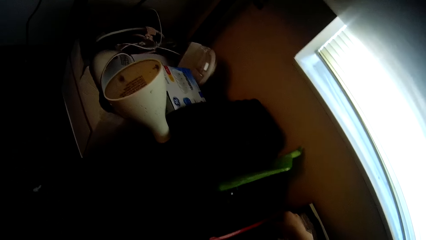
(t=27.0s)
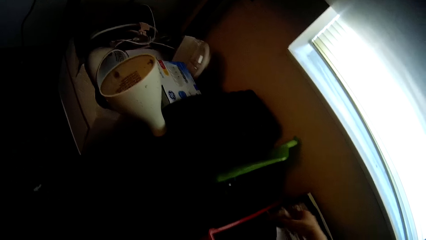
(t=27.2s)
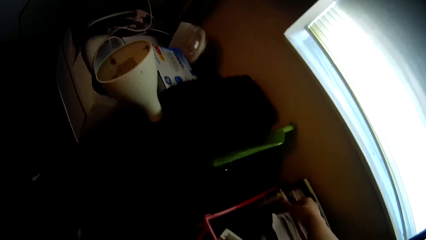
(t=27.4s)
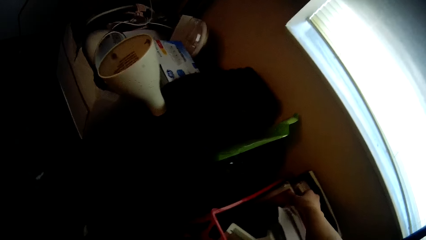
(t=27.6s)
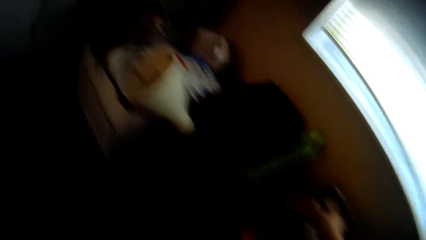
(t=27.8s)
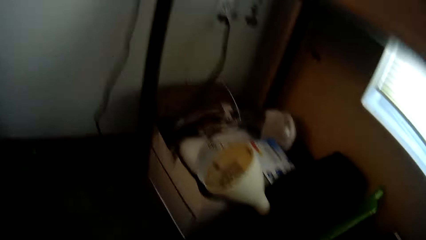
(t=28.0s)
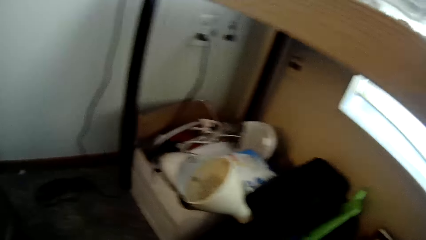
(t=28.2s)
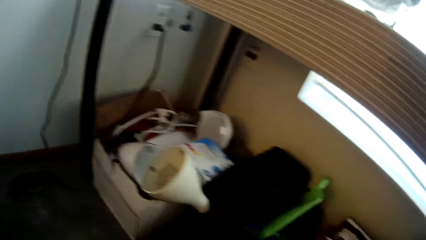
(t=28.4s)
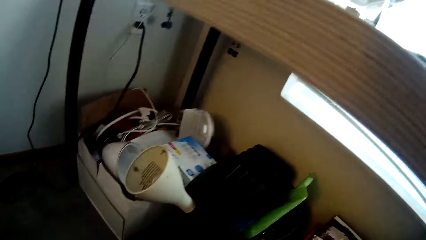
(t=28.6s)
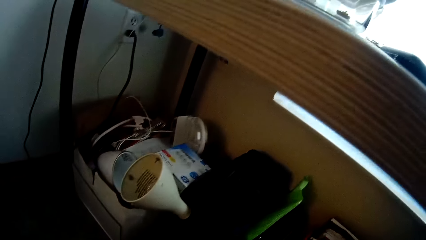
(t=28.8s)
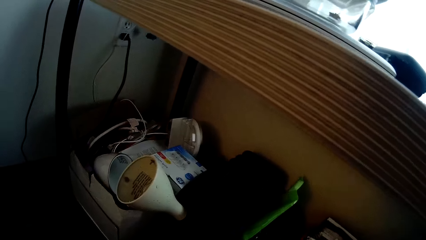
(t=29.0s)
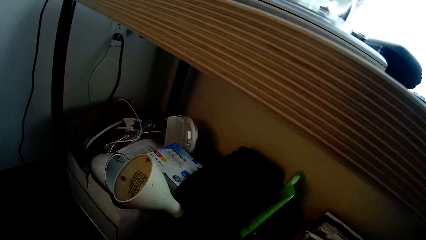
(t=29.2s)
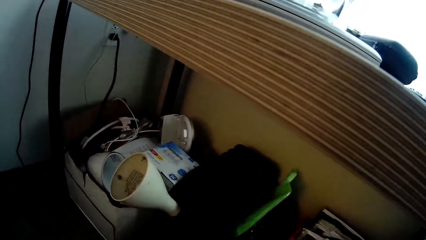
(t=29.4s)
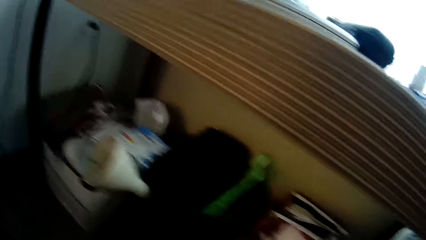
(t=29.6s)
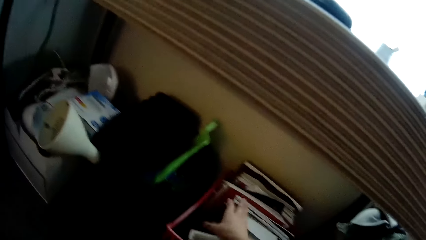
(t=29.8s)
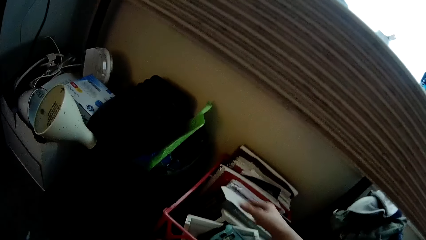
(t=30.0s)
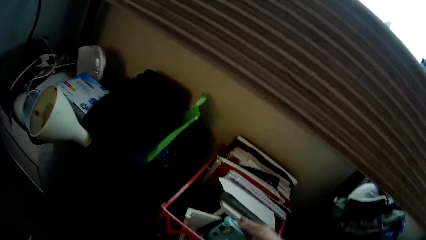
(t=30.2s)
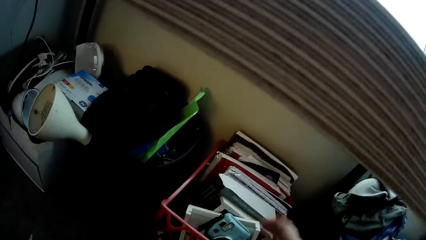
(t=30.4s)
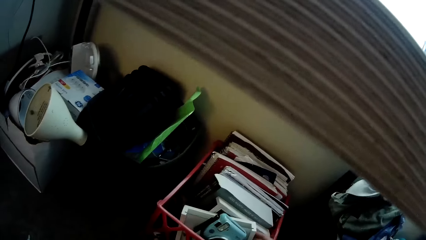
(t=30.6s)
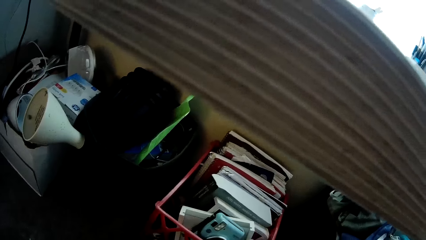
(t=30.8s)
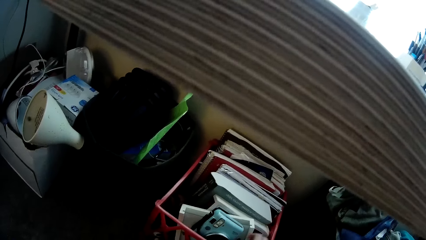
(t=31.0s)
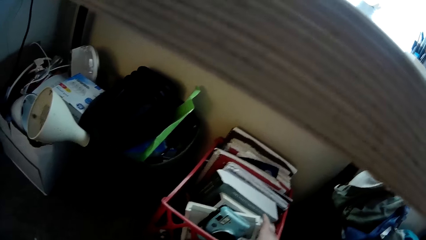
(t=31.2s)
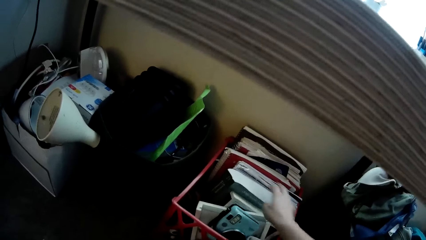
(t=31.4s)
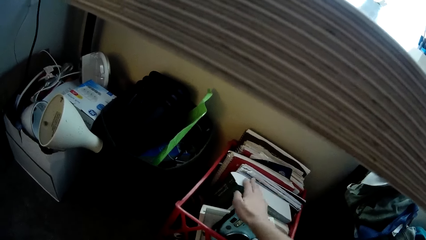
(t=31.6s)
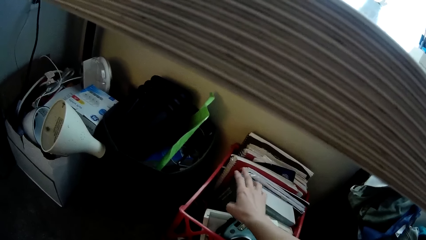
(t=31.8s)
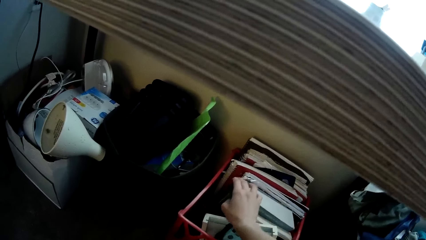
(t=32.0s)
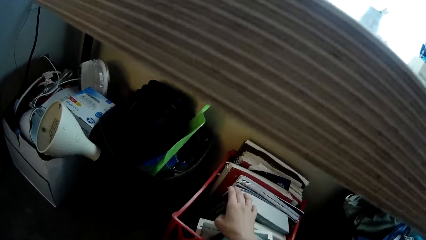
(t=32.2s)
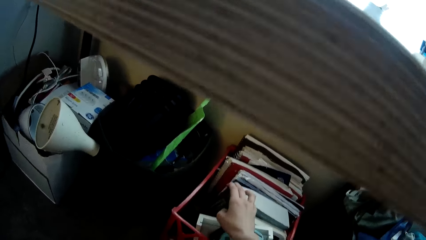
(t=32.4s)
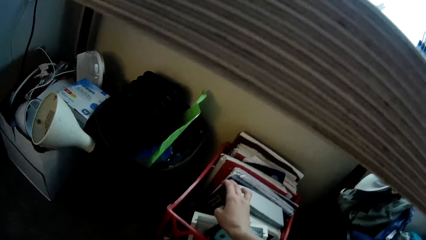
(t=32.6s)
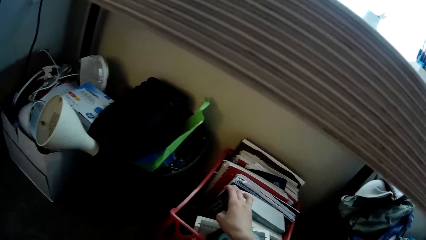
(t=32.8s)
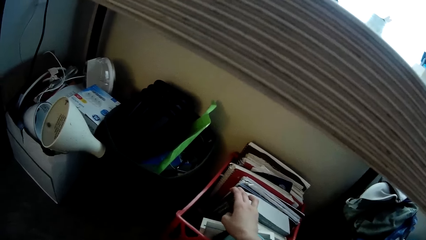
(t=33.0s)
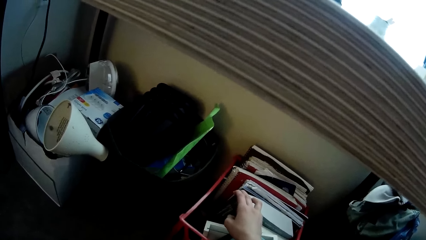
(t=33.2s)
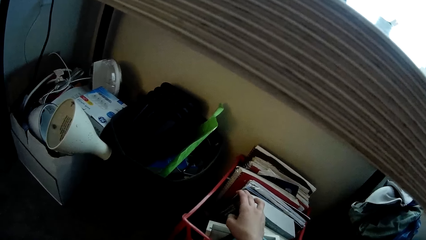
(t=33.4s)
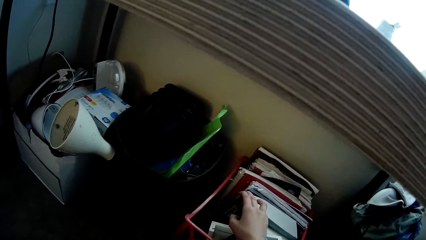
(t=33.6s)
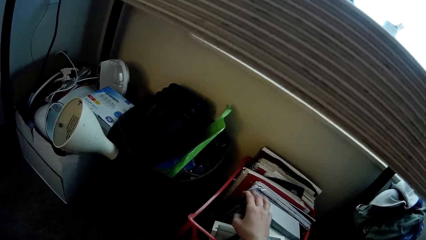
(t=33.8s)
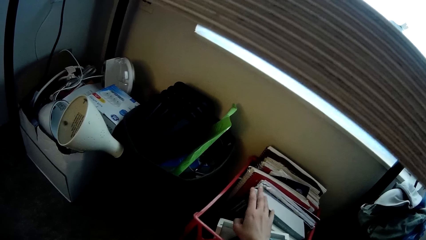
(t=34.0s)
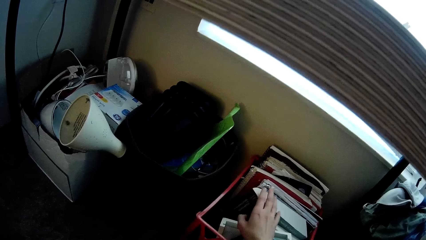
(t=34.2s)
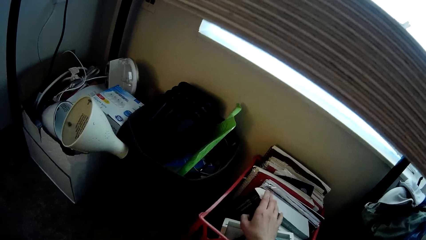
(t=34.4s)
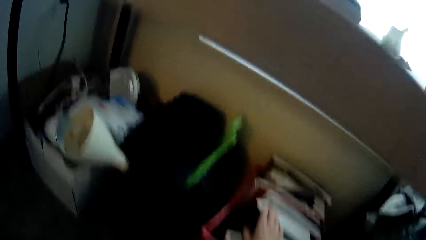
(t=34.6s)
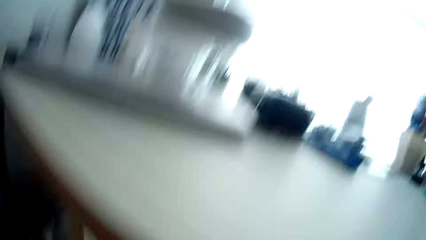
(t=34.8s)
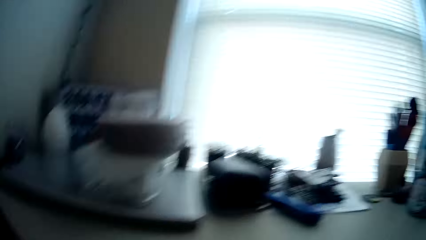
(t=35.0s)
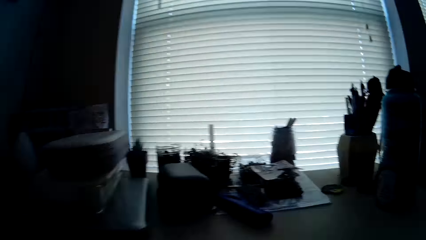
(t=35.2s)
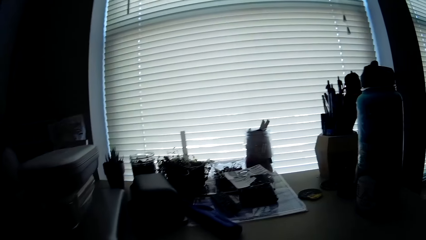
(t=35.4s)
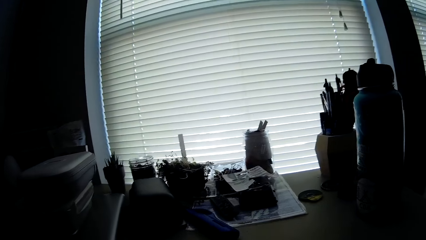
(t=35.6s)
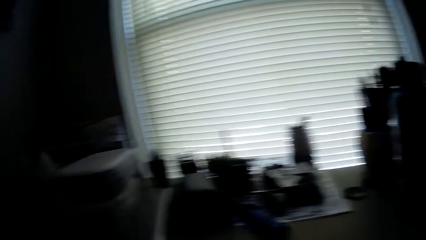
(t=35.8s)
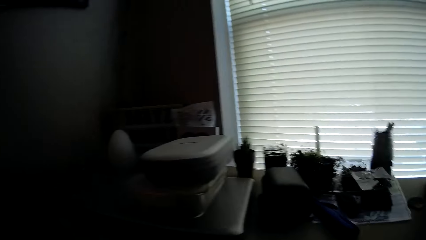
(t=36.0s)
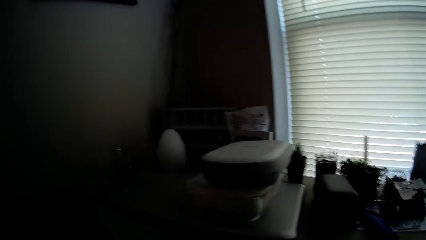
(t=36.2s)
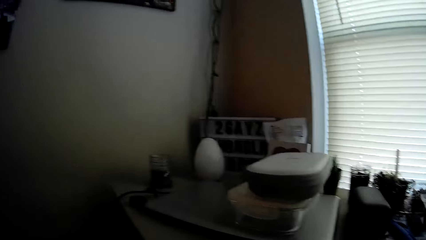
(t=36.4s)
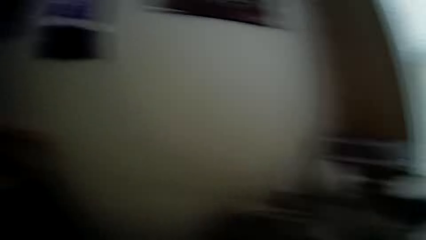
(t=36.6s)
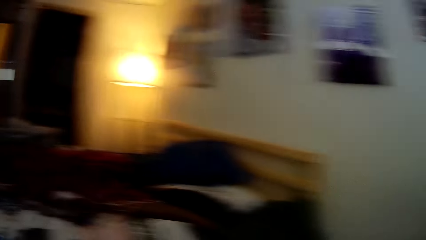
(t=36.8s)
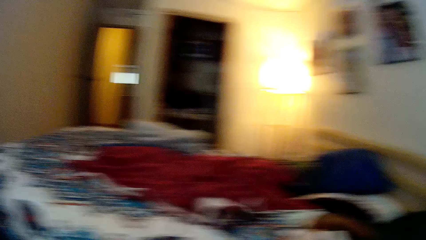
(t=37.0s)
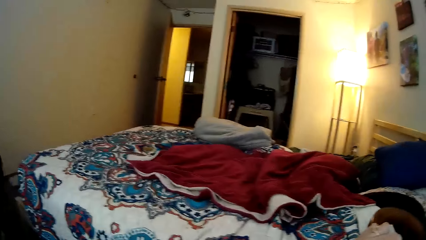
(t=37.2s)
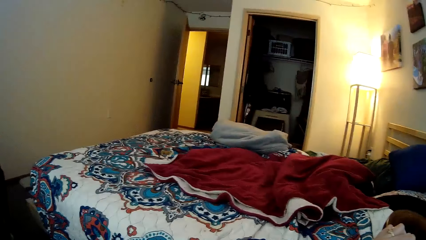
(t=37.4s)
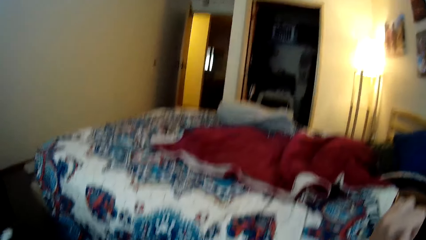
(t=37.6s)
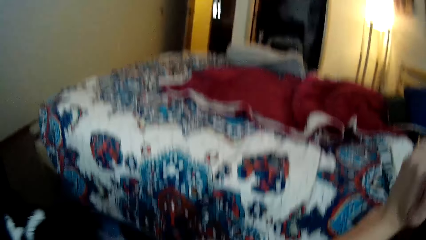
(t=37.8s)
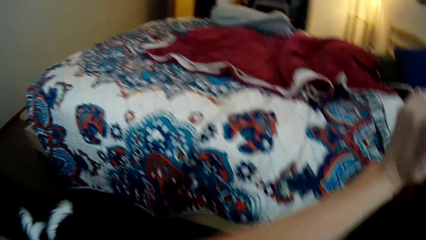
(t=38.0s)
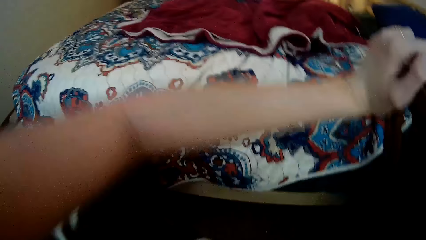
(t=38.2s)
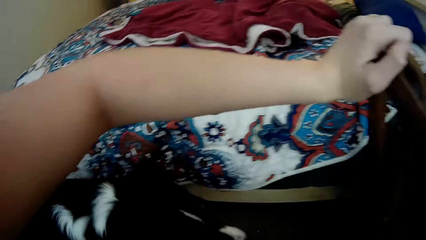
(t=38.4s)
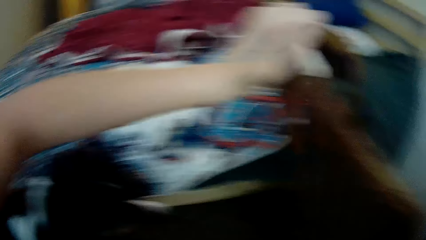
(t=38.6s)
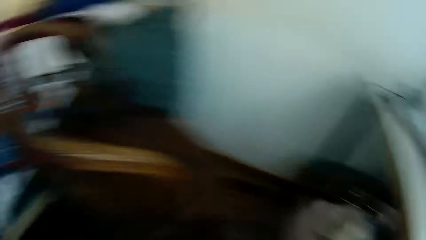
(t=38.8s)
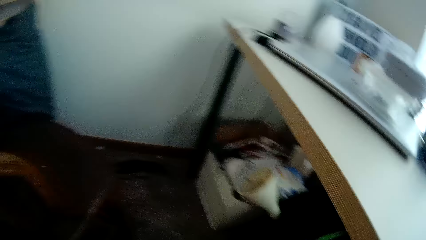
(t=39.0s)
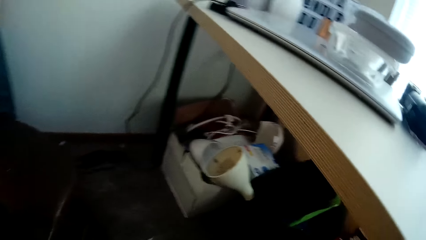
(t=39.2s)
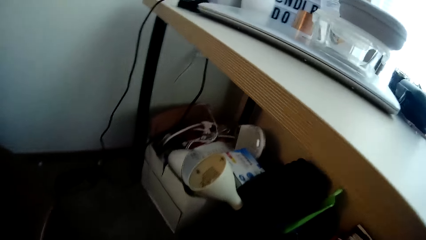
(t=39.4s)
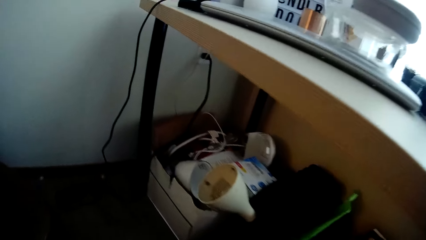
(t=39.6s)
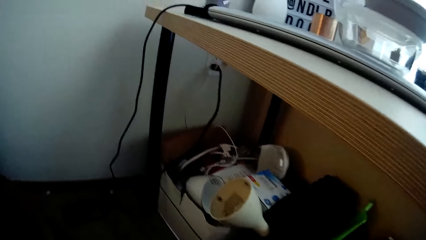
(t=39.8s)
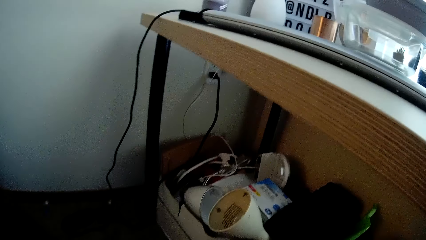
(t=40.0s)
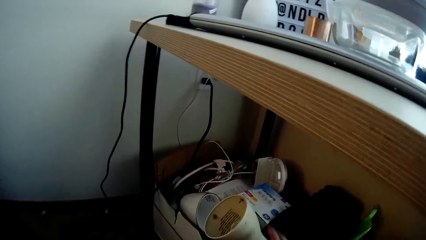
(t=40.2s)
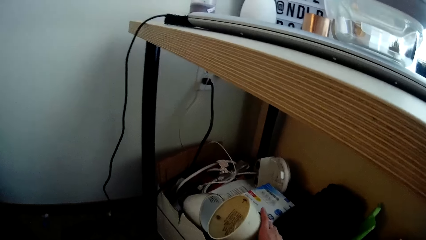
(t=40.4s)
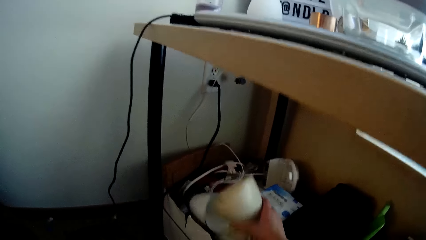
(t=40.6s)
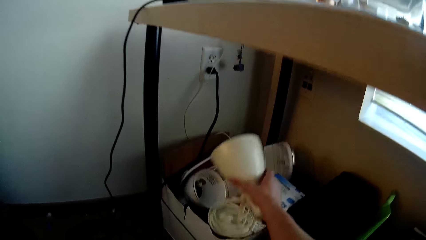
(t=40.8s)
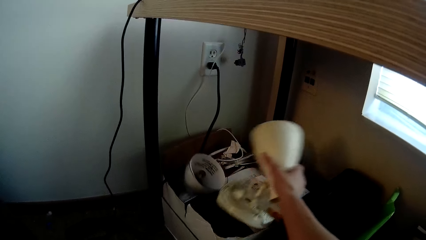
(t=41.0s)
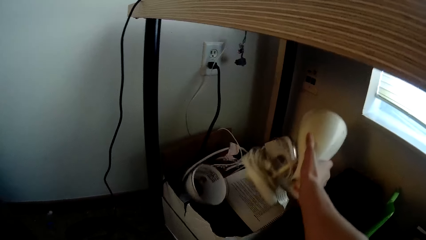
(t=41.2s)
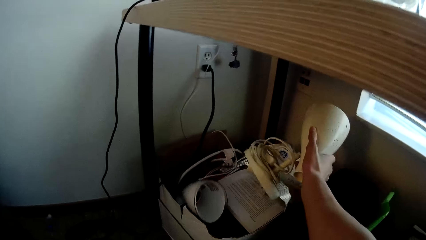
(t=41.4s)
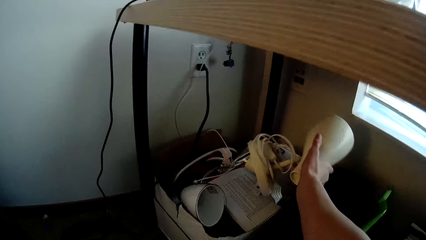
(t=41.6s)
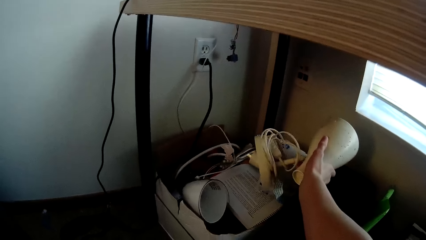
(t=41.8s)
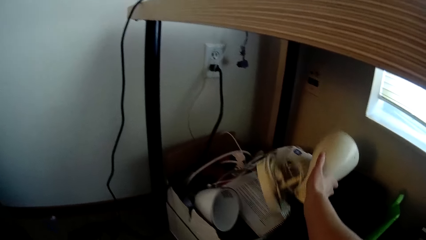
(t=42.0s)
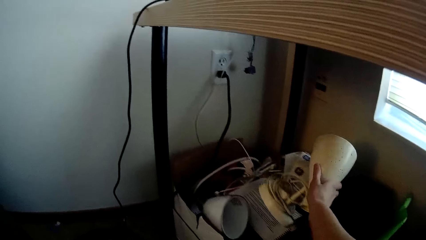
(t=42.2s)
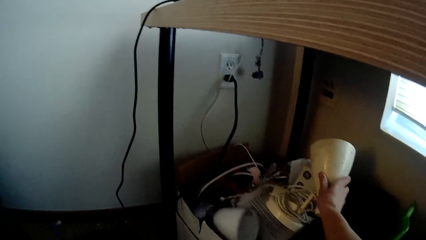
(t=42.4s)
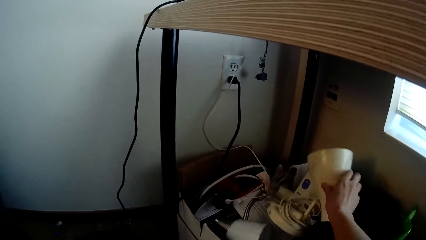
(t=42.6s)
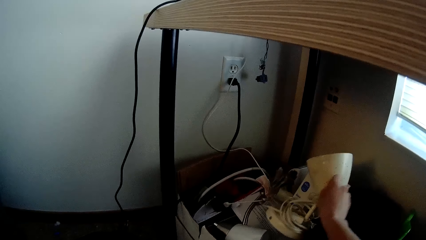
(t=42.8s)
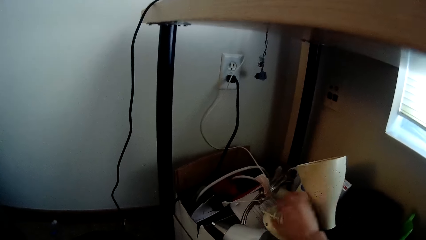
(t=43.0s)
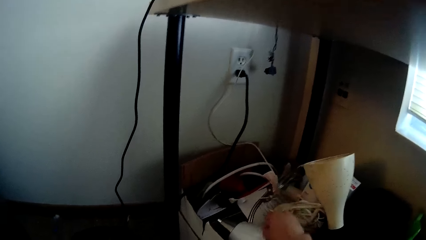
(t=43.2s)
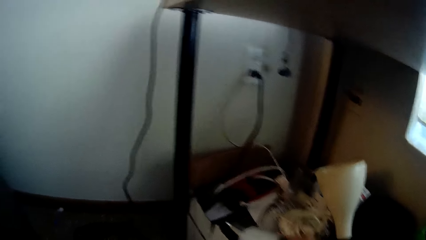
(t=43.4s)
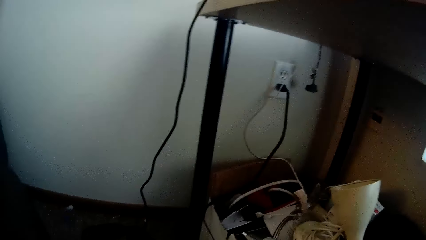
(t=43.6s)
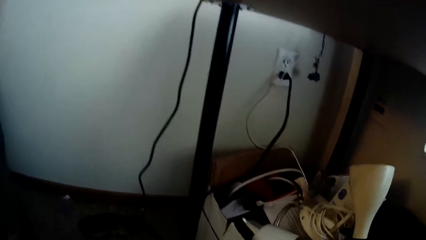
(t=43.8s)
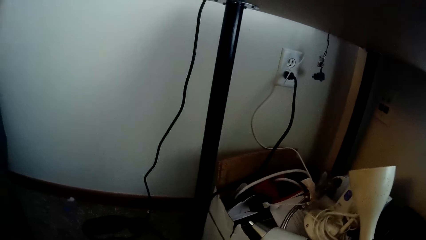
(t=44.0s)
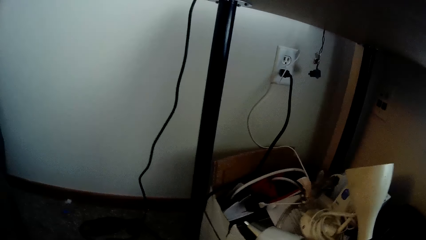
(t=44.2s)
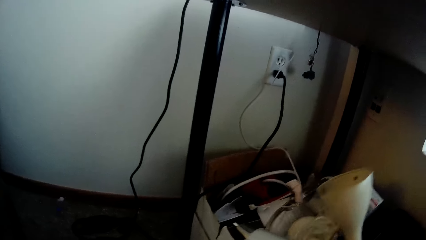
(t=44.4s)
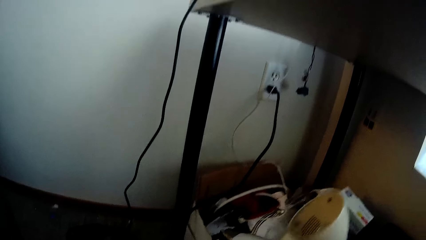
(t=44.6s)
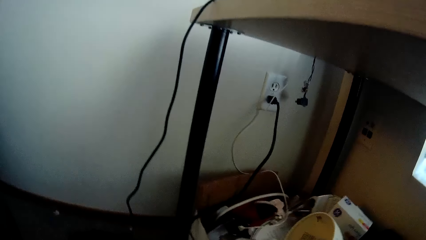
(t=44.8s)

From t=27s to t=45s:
The camera wearer holds a book in the box. She rises above the table. She walks around the floor. She scans through the room. She bends over the table. She rests her left hand on the chair. She looks under the table. She picks up the shade of a table lamp with her right hand from a carton under the table. She moves something in the box. She drops the shade of the table lamp. She searches through the carton.
